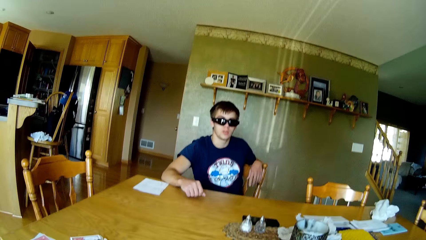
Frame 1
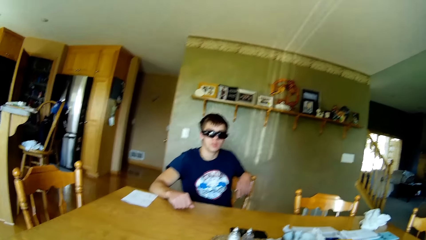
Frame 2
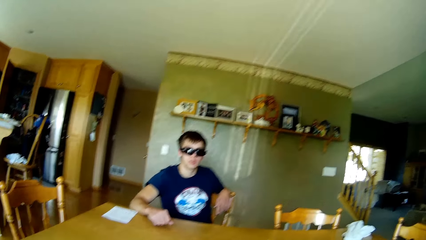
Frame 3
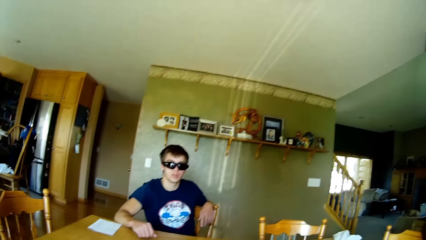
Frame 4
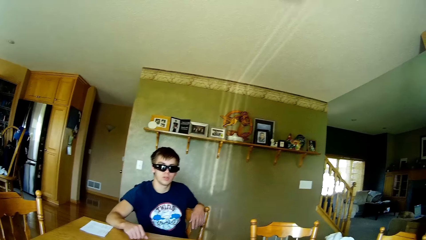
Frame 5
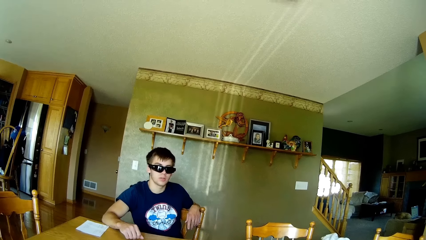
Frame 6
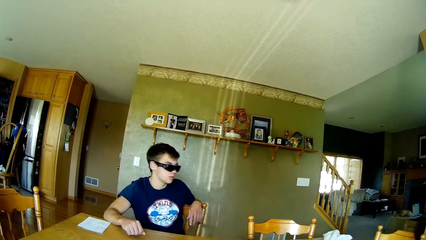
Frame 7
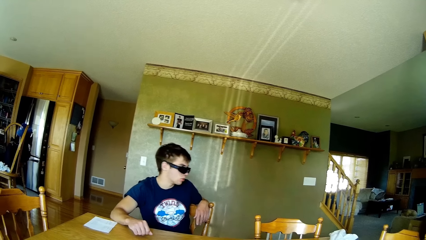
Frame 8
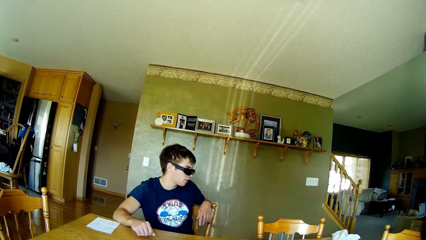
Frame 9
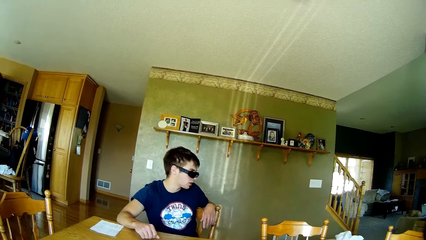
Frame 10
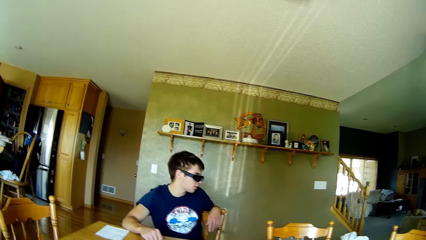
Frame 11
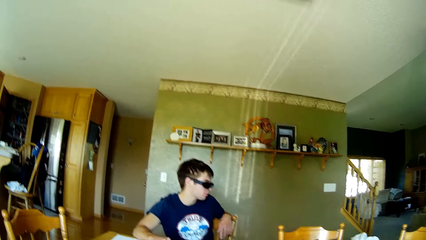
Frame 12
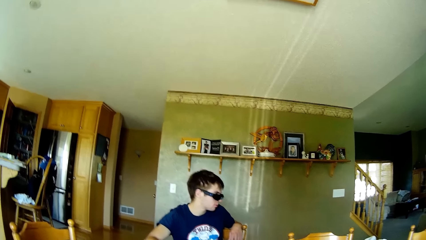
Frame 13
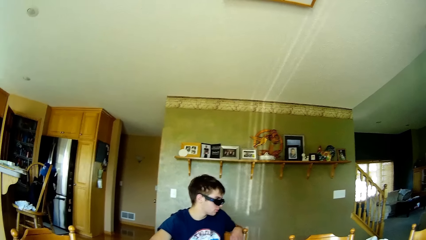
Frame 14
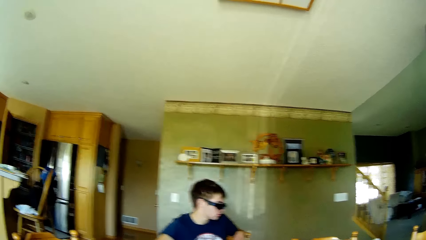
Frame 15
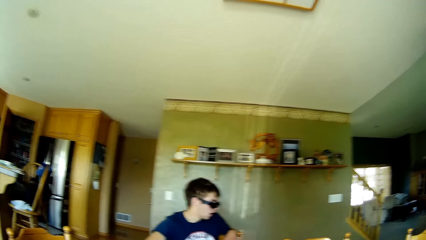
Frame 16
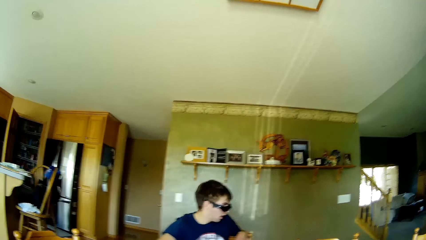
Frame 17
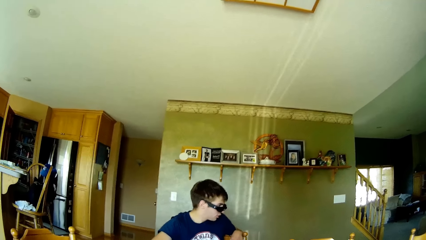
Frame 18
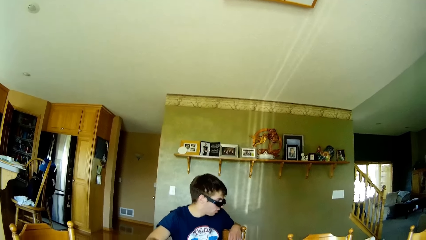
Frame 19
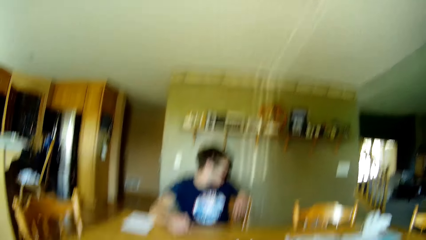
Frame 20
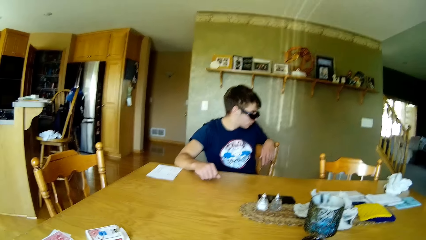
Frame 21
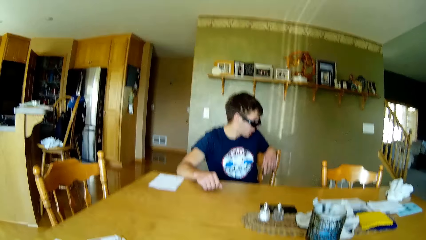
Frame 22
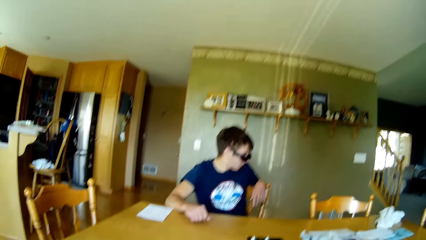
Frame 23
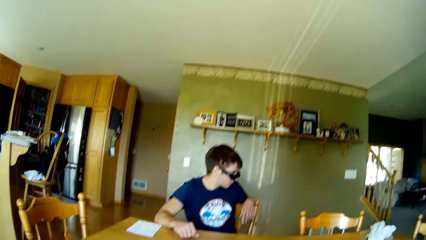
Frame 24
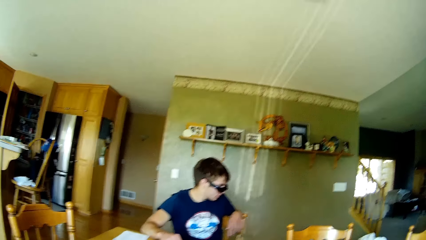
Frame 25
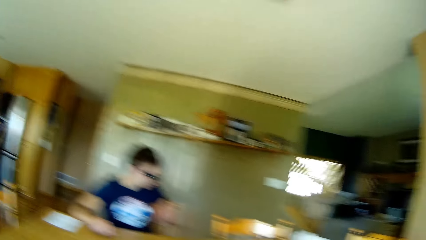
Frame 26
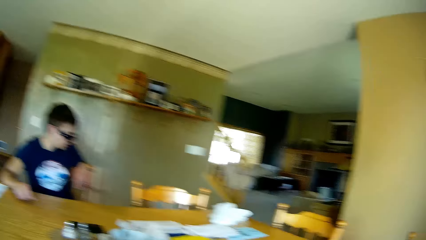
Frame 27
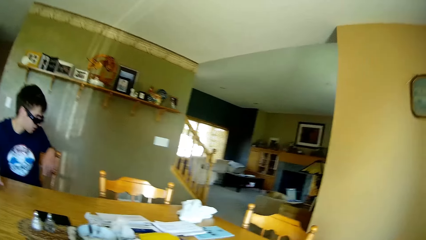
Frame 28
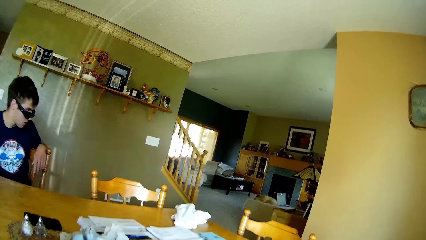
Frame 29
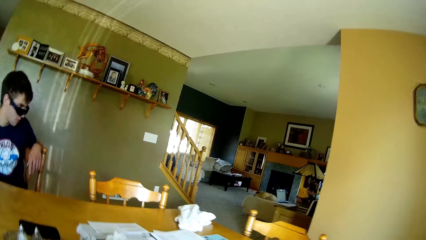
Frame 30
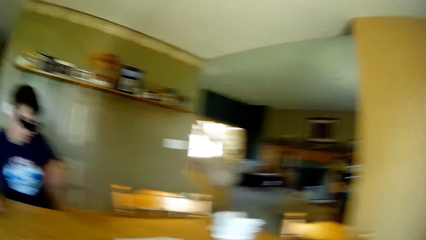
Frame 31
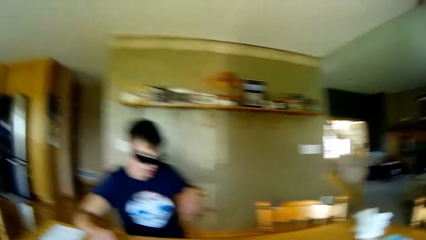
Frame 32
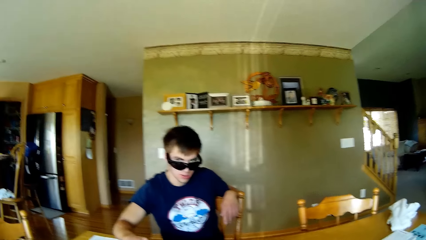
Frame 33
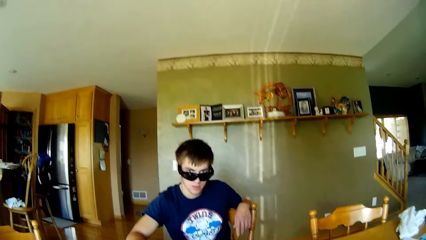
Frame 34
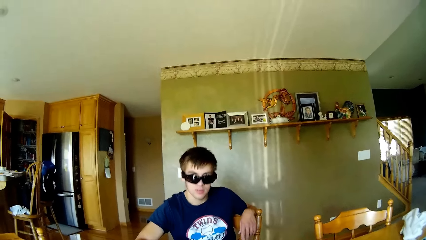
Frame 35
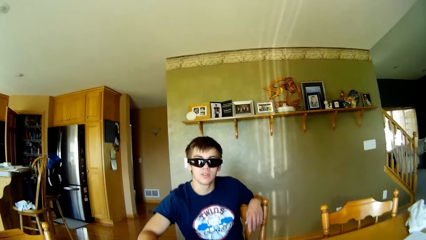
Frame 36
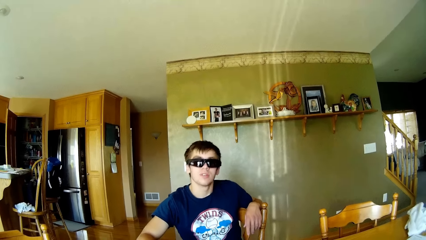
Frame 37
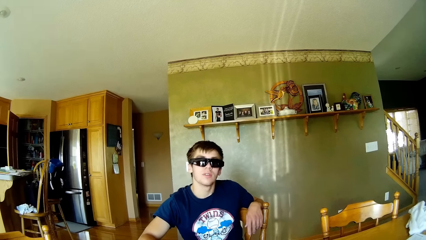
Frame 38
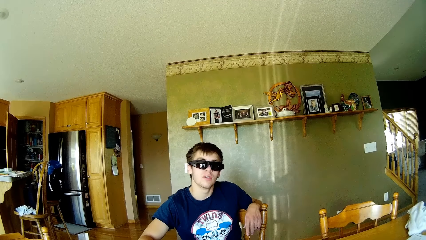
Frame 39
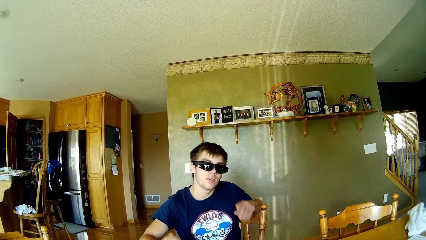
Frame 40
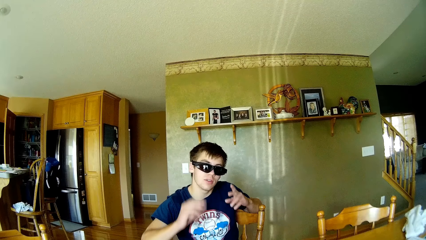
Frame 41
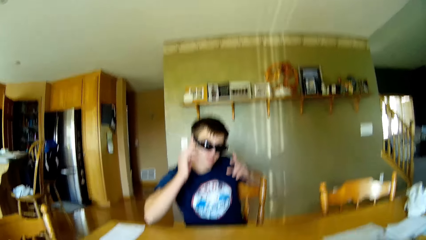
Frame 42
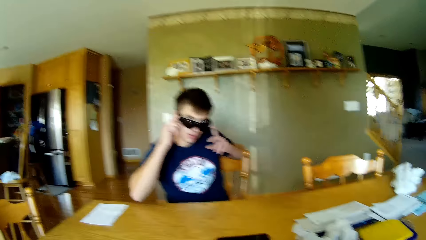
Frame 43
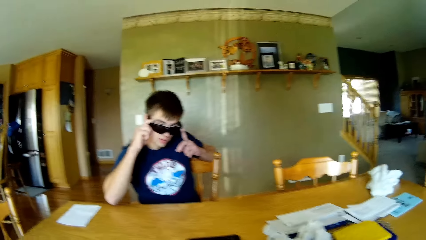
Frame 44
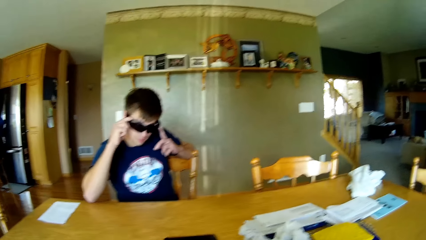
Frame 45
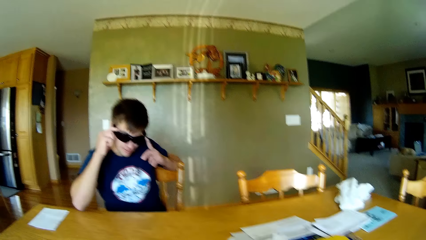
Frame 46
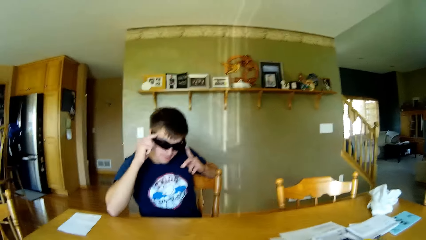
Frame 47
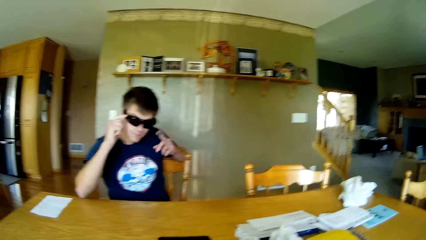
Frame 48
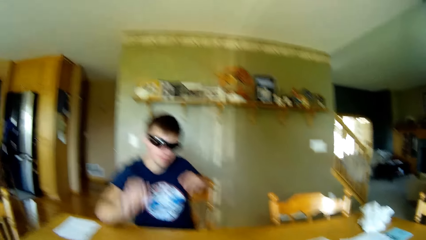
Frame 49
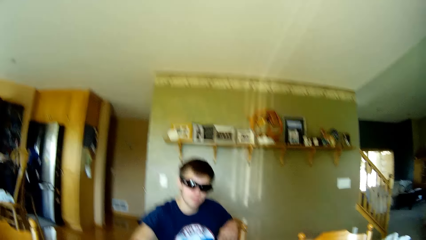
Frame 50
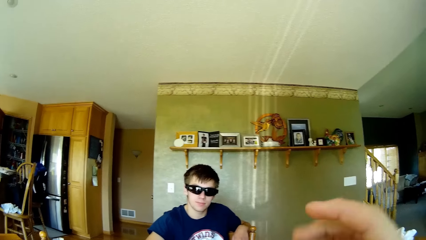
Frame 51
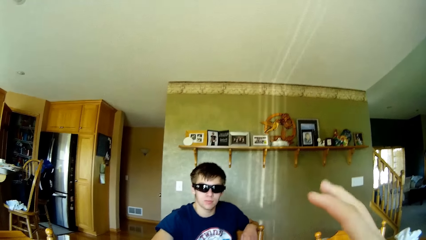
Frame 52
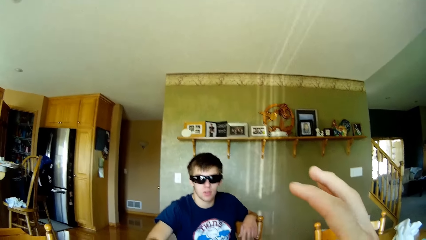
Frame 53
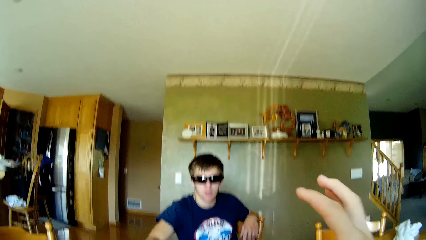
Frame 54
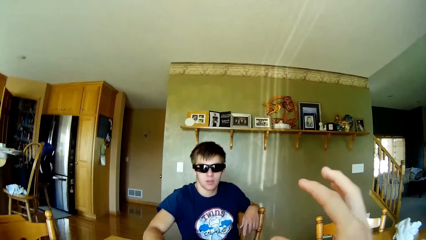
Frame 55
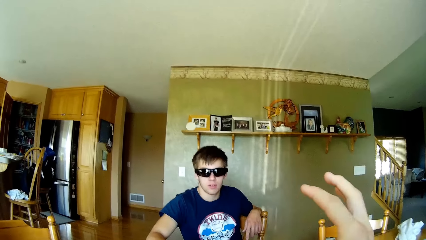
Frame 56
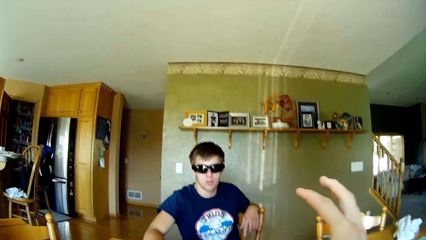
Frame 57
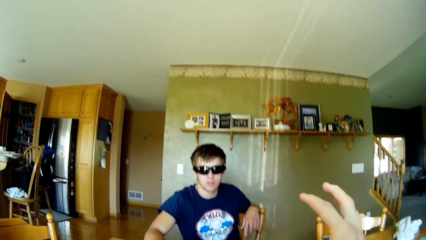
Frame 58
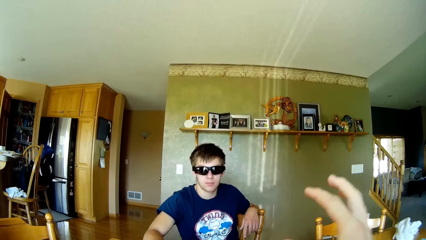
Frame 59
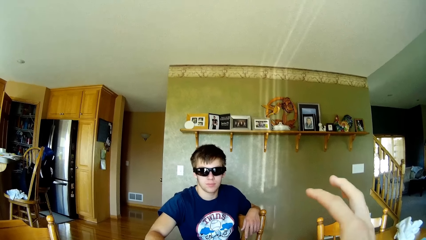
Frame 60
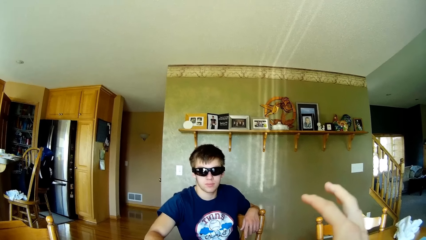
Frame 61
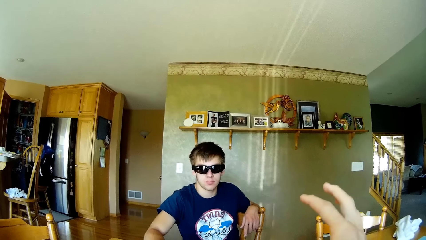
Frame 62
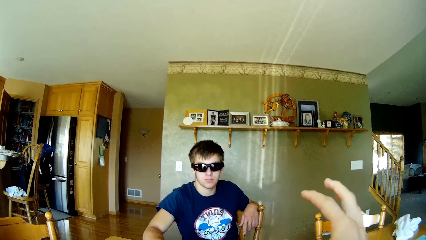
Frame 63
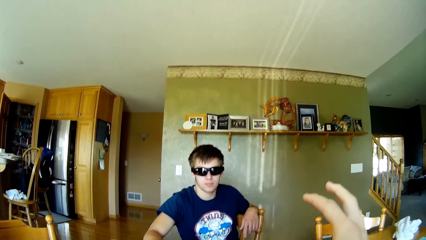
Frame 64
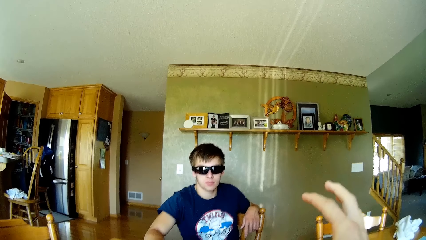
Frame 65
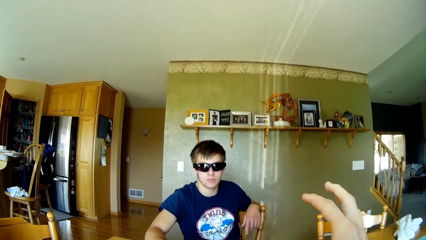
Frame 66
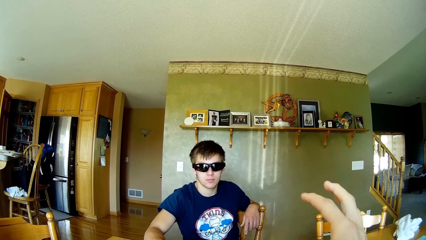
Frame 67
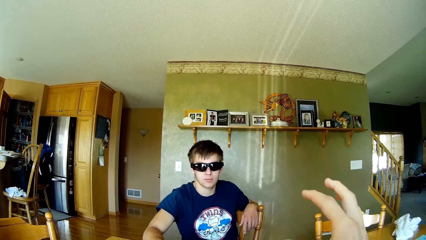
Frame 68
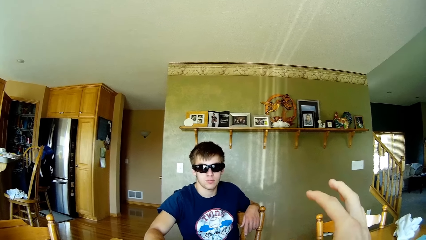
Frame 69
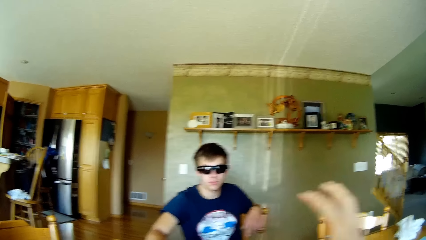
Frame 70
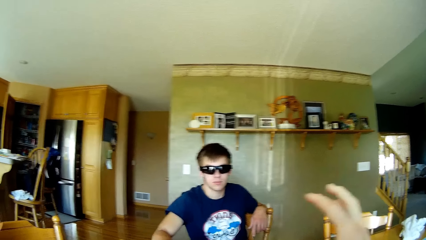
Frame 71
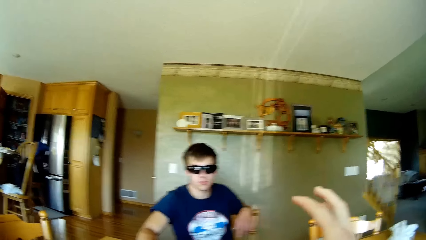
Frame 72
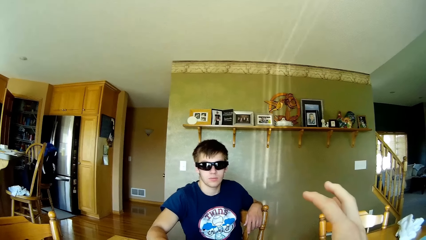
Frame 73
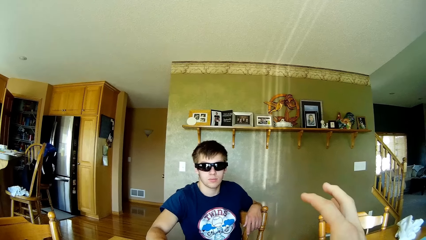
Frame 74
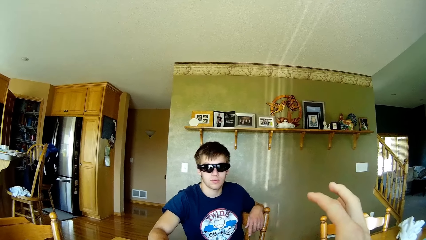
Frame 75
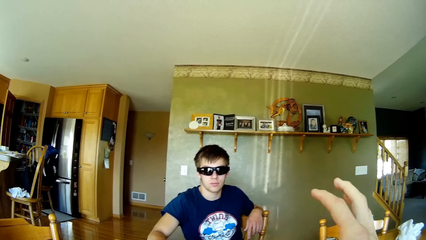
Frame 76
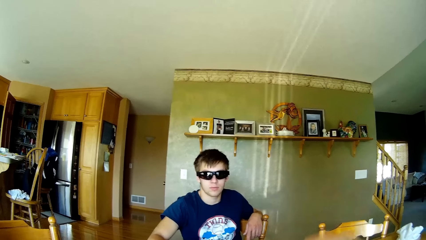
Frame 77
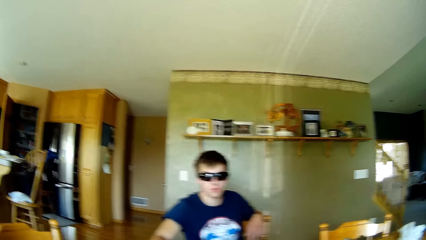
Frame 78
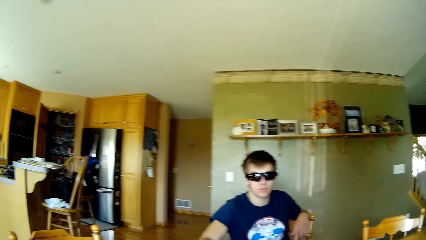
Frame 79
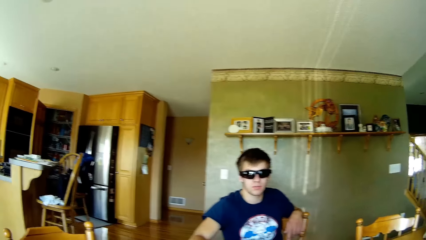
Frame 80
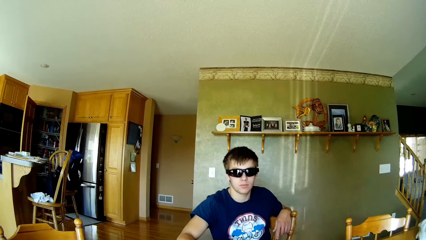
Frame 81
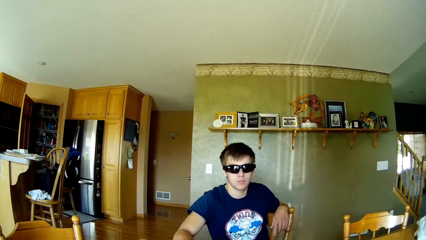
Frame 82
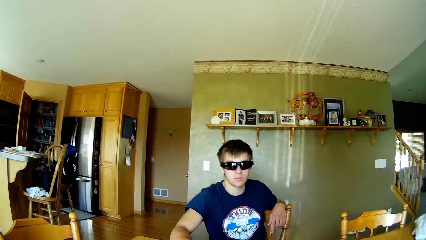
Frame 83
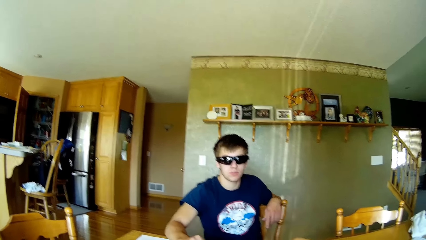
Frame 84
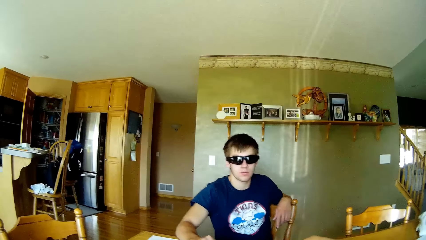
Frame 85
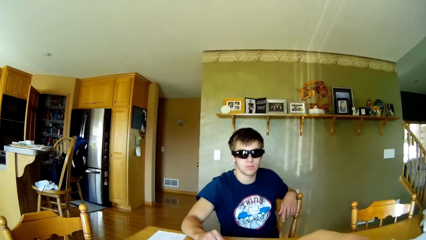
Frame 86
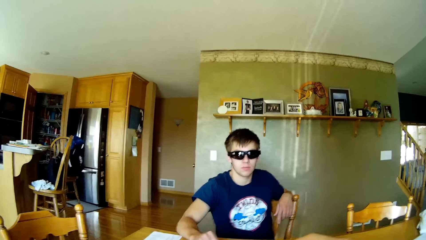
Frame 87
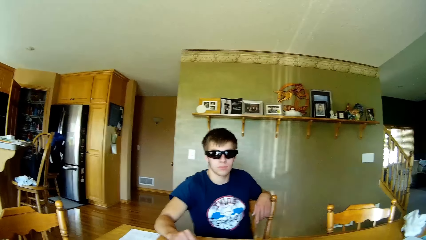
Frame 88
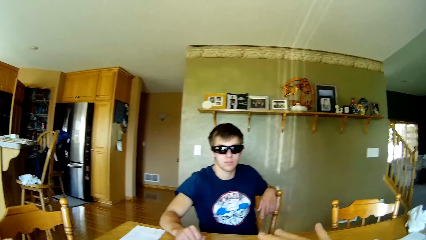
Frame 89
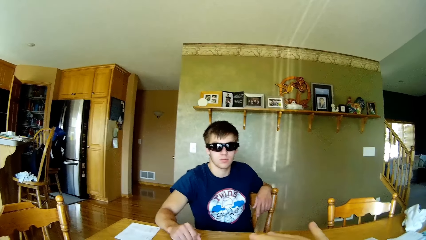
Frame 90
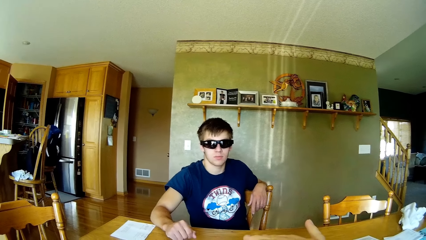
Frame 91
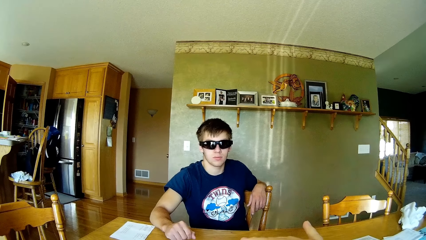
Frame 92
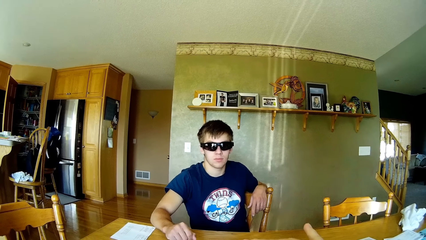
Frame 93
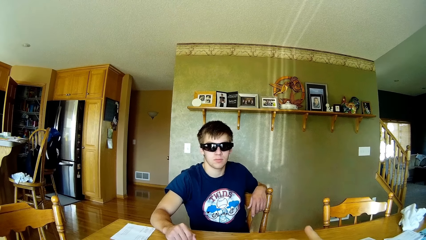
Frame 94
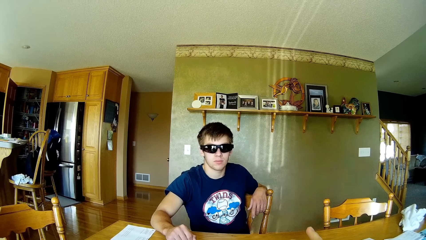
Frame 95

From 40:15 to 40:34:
A man looks down. The camera wearer looks around. The man adjusts the spectacles. The camera wearer makes a hand gesture.
